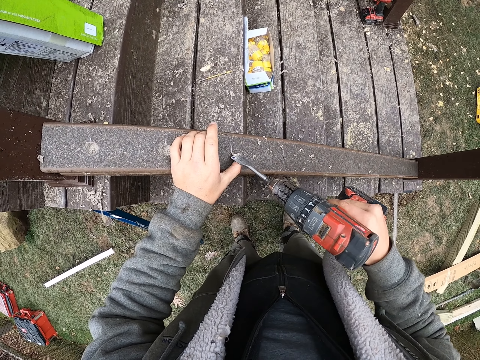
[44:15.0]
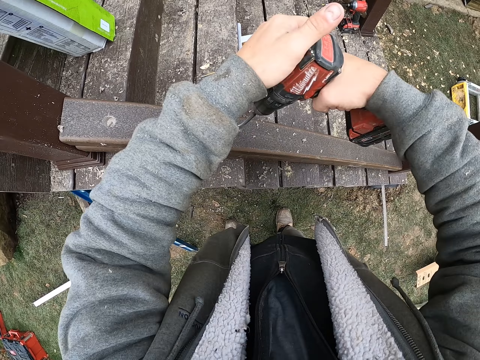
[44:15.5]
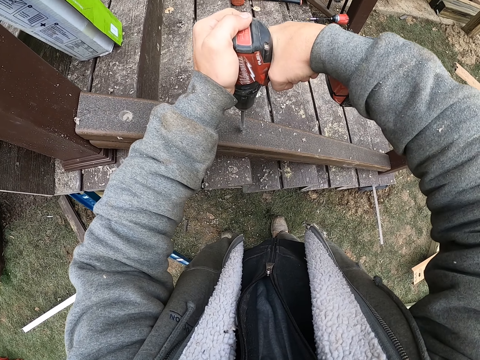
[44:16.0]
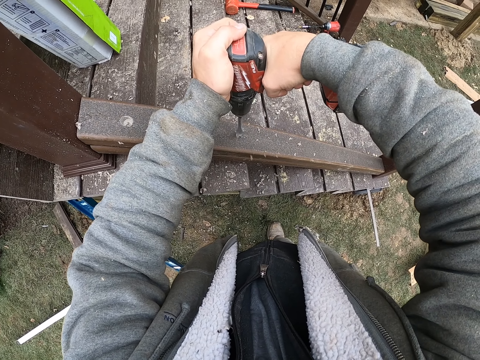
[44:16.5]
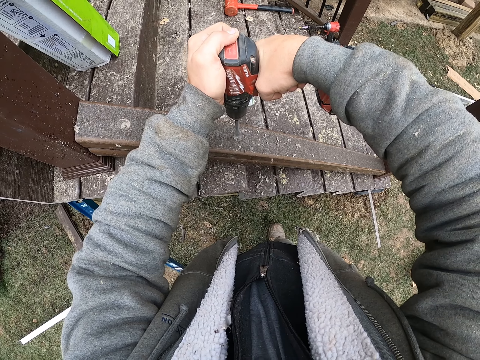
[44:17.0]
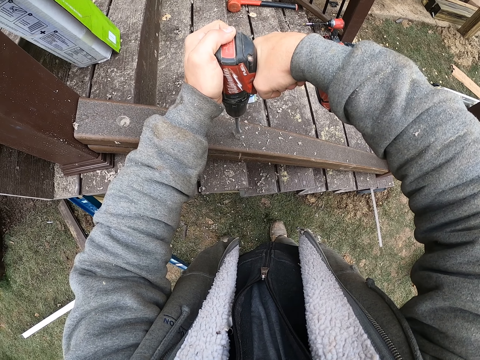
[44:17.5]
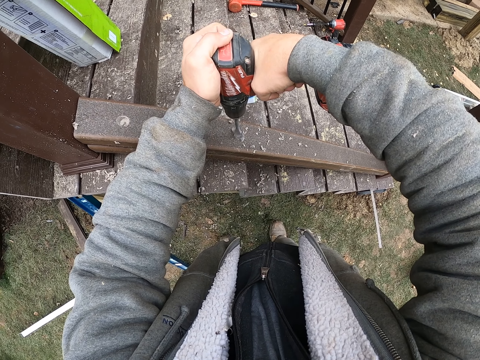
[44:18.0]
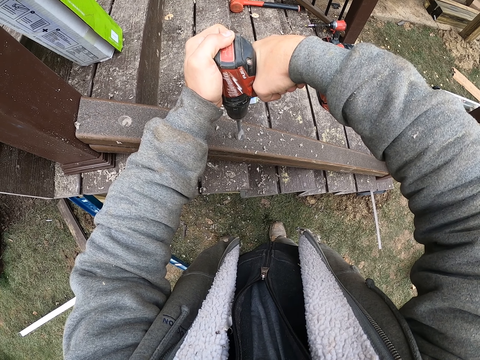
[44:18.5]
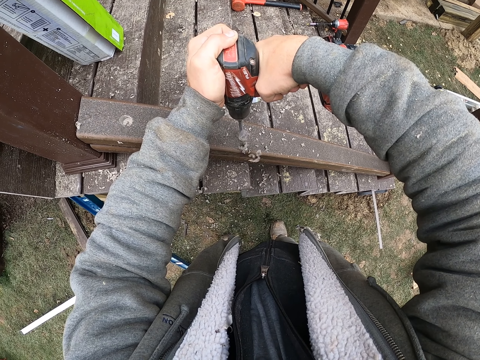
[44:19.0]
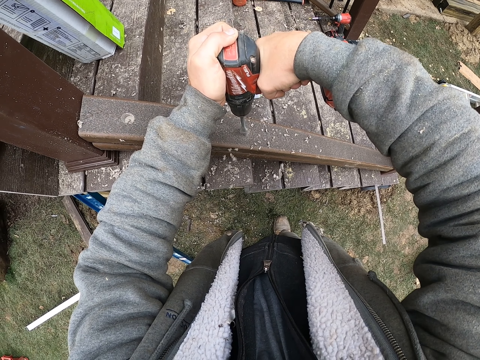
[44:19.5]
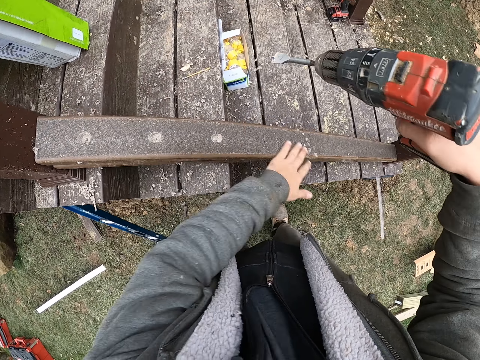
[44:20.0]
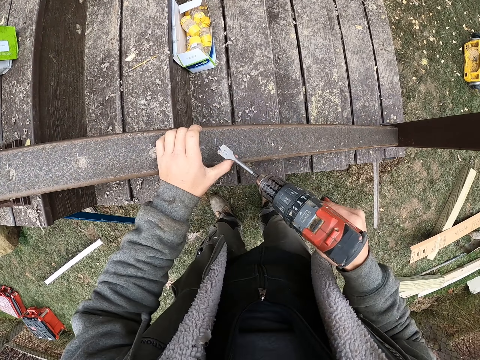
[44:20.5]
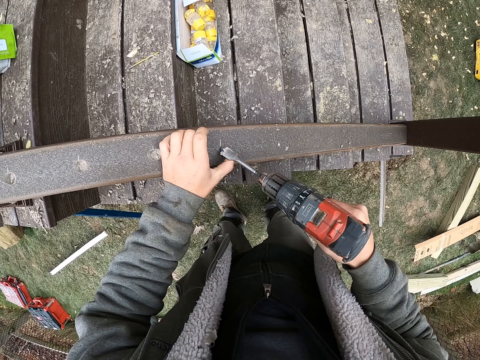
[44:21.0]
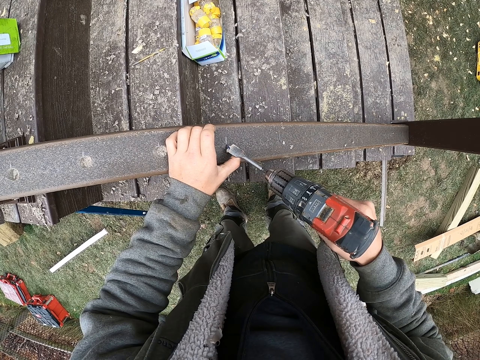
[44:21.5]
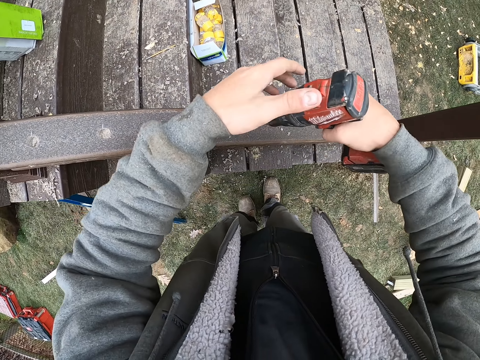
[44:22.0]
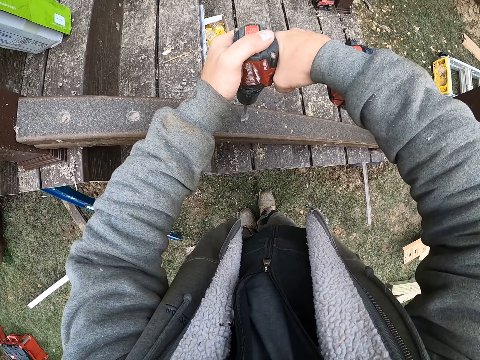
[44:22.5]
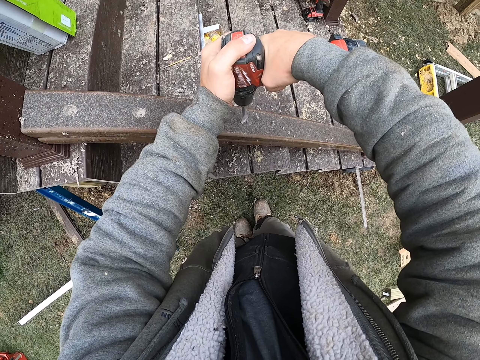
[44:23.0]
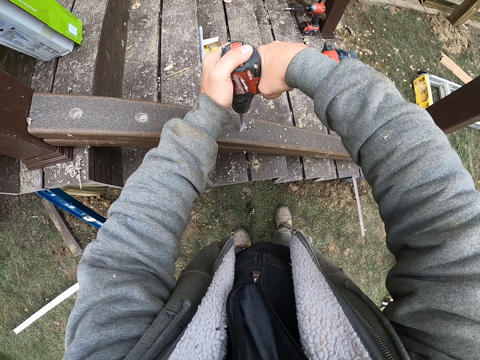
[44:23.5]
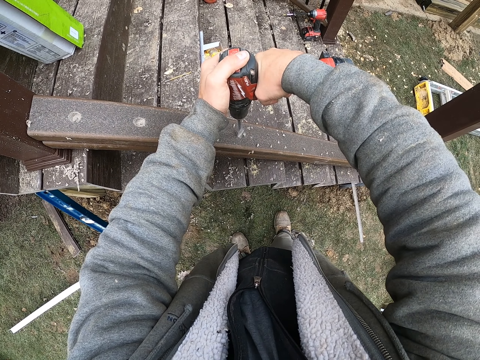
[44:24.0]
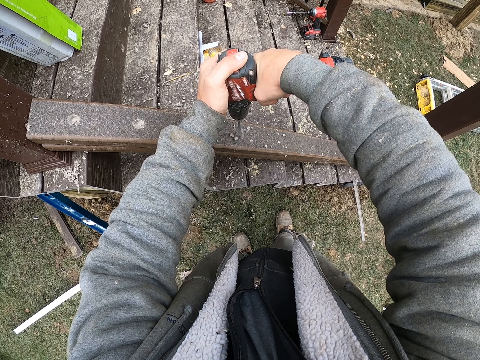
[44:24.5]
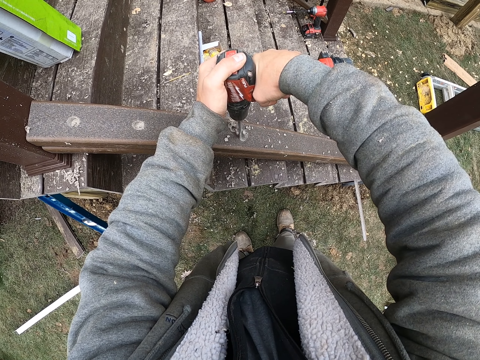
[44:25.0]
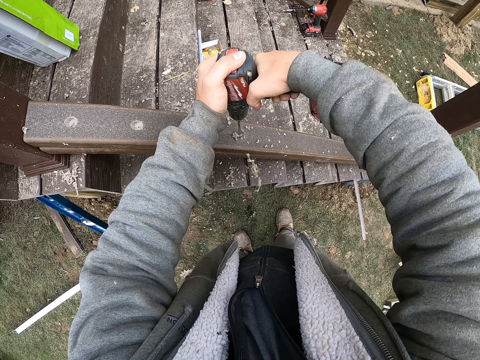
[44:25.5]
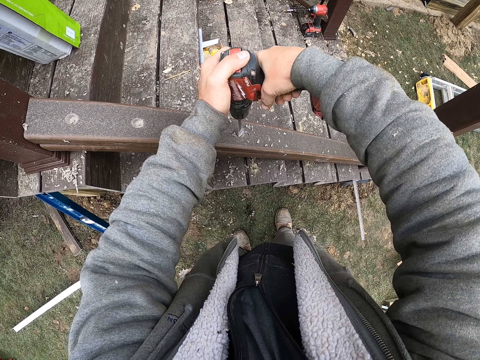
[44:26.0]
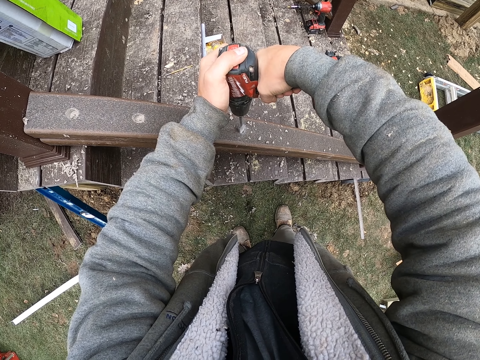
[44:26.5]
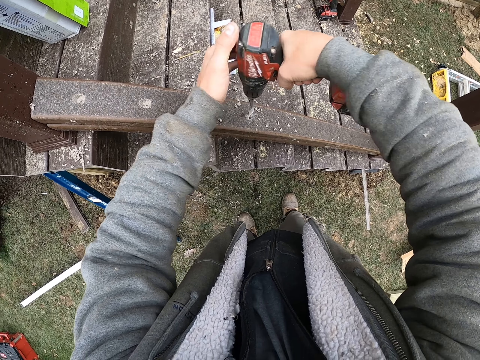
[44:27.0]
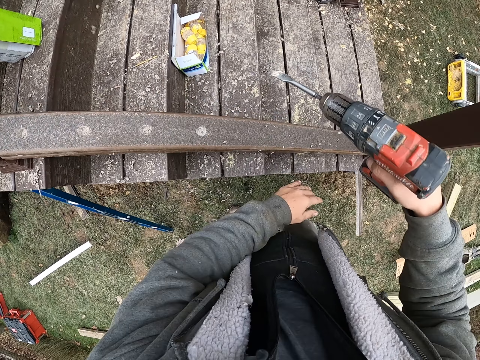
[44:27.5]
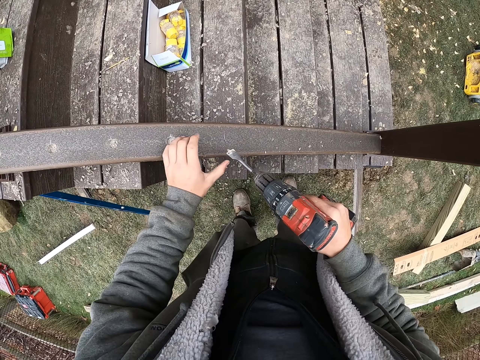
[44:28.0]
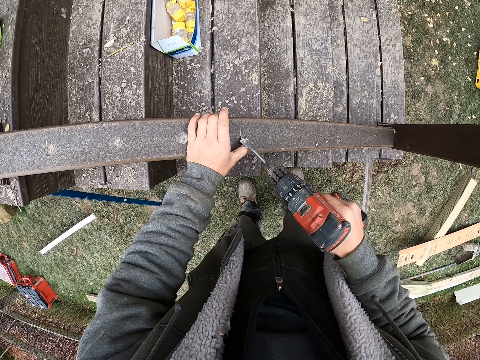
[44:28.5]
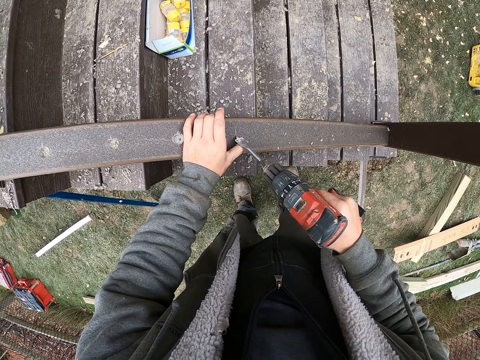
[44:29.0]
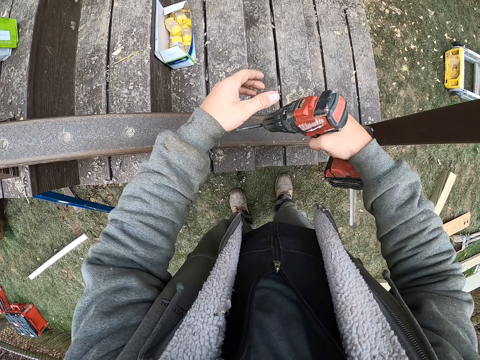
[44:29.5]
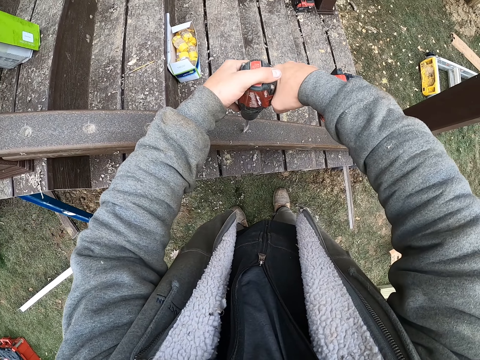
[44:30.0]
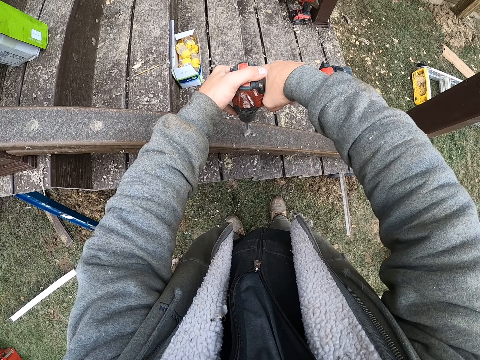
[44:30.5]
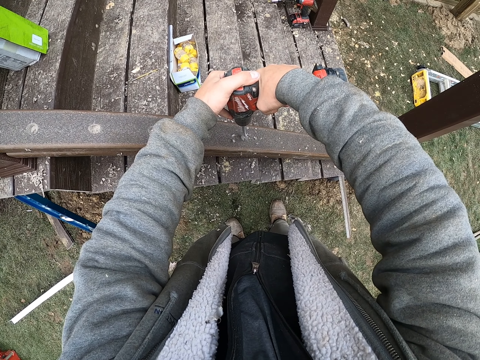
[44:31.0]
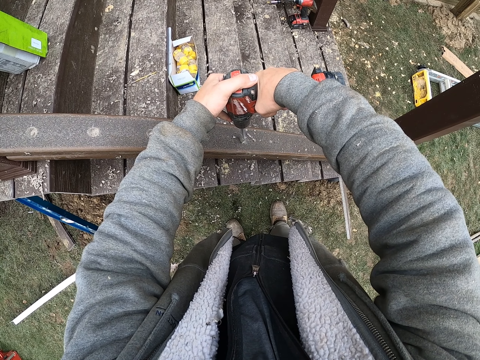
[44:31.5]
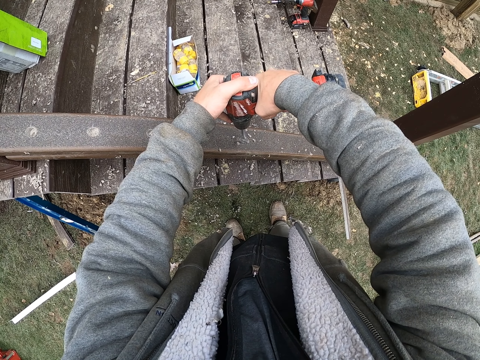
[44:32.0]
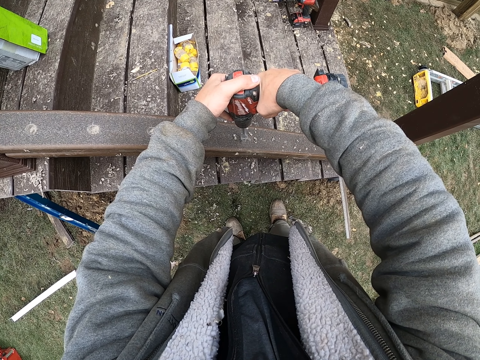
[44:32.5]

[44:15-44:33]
The camera wearer drills the wood. They wipe the wood with the left hand. They drill the wood. They wipe the wood with the left hand. They drill the wood.

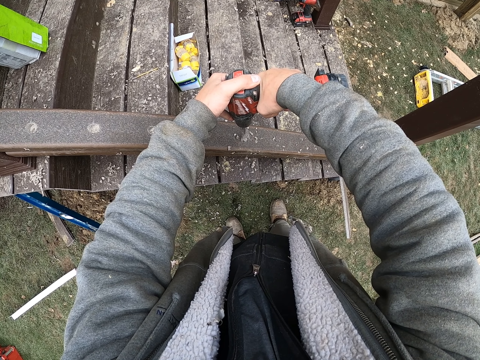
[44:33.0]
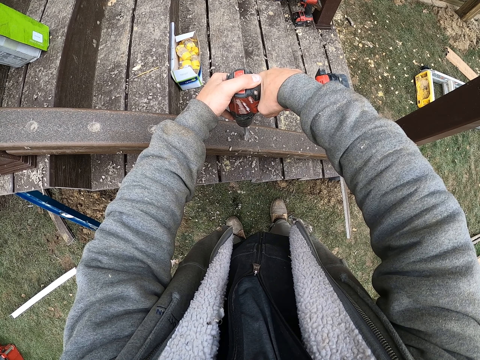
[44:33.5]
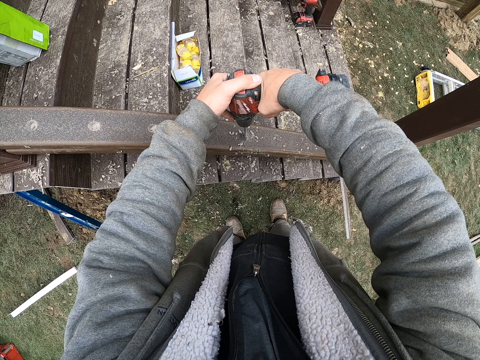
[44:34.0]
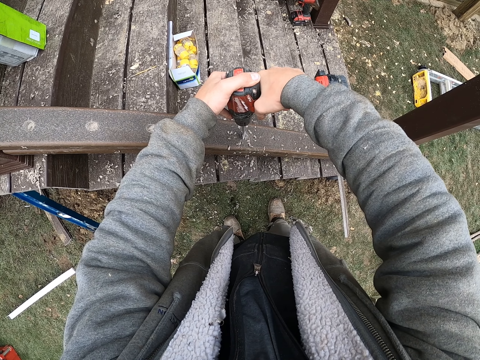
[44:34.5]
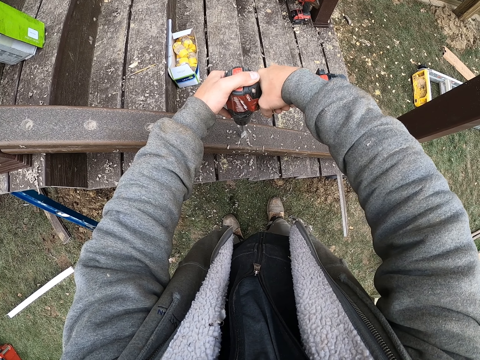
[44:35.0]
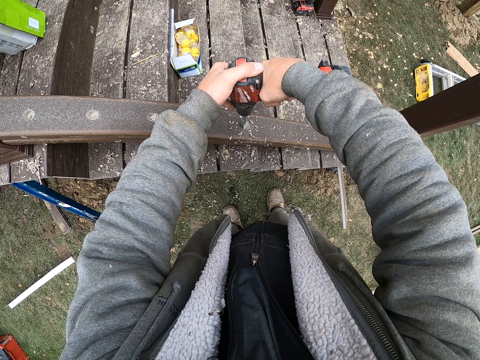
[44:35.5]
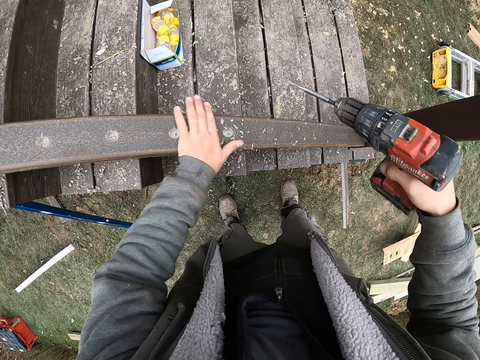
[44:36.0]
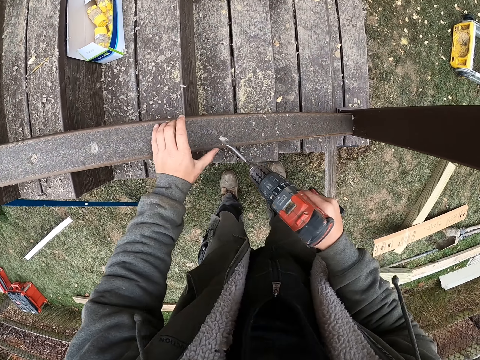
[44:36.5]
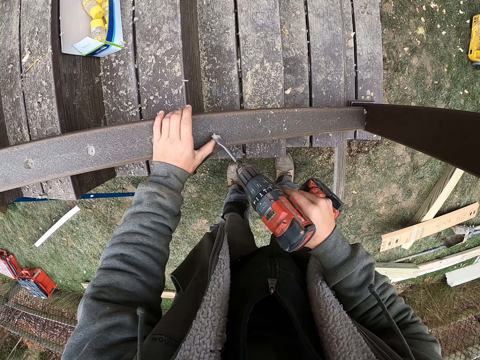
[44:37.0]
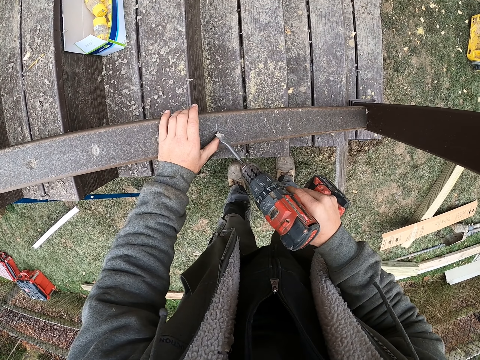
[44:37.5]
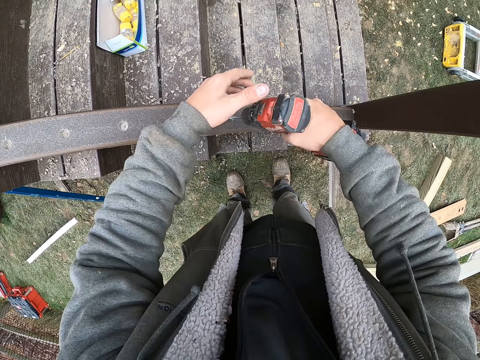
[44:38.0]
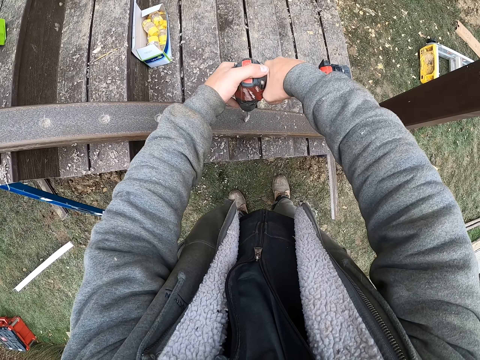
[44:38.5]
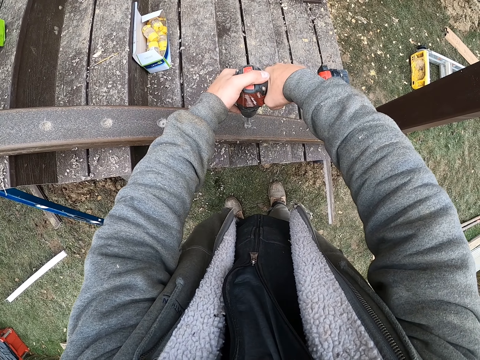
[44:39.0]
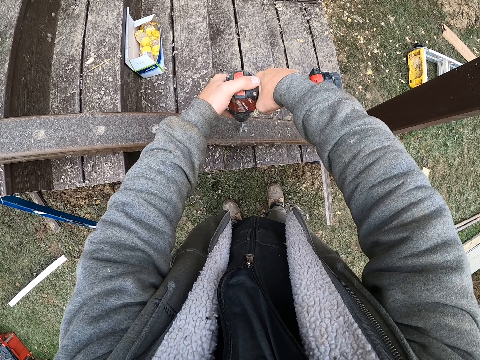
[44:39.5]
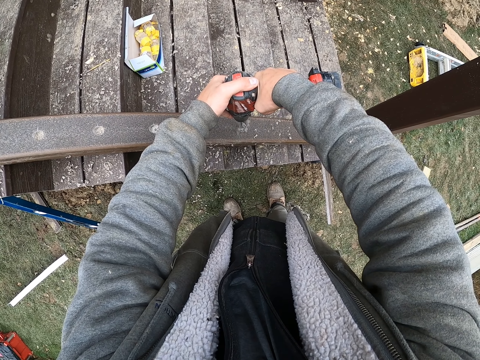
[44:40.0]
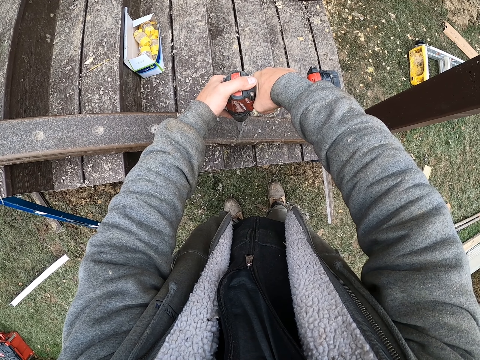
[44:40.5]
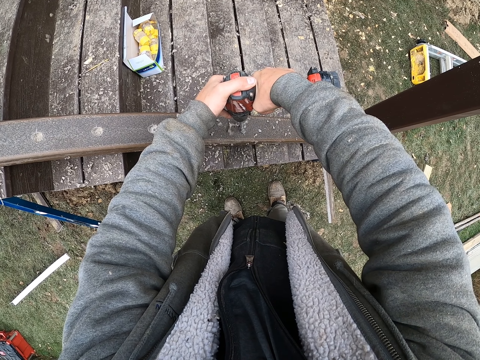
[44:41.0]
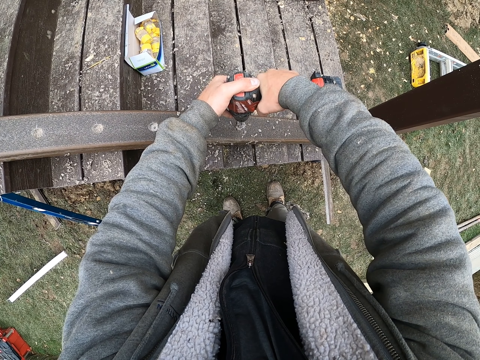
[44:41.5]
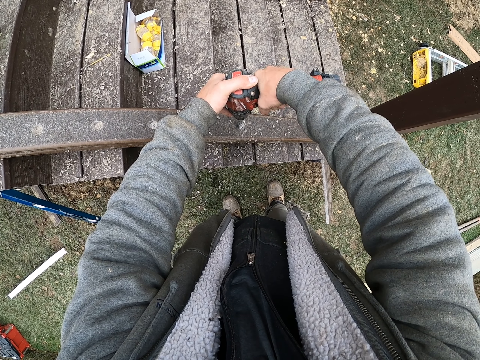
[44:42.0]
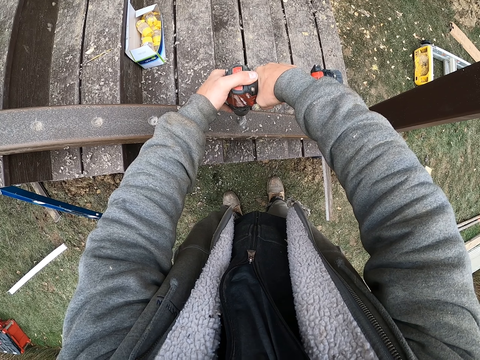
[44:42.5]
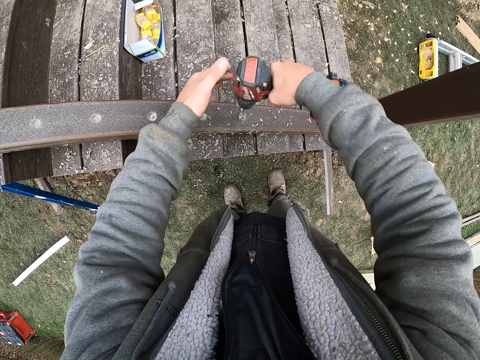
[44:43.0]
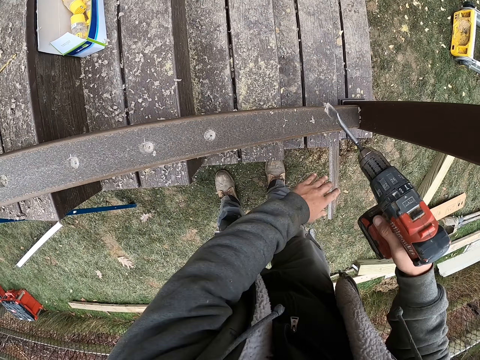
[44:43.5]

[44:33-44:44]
The camera wearer wipes the wood with the left hand. They drill the wood. They wipe the wood with the left hand.
